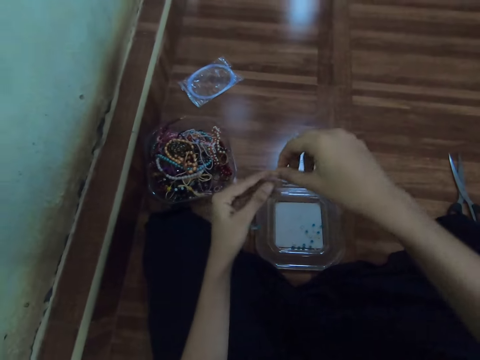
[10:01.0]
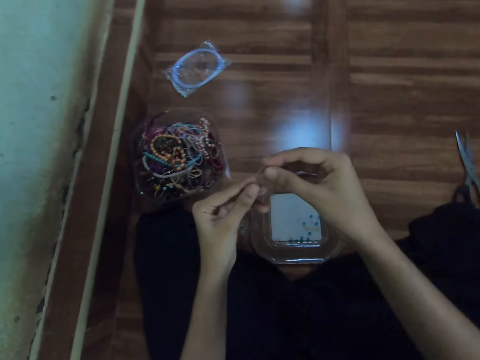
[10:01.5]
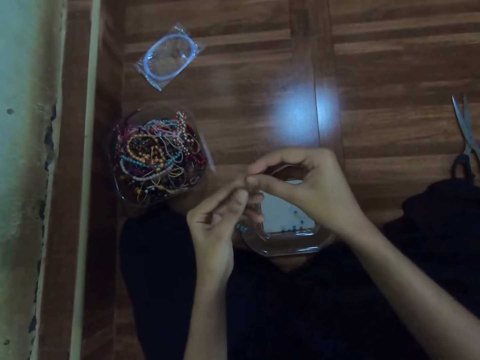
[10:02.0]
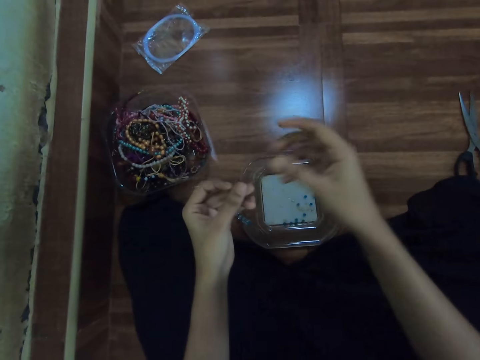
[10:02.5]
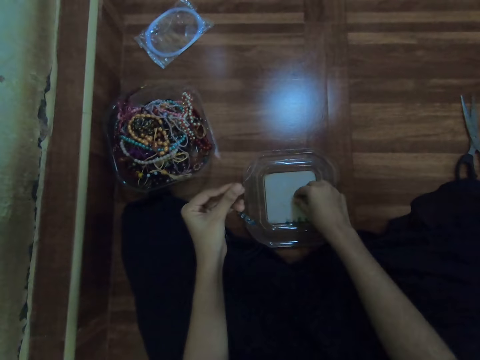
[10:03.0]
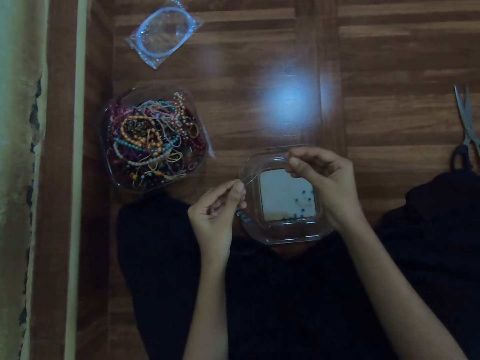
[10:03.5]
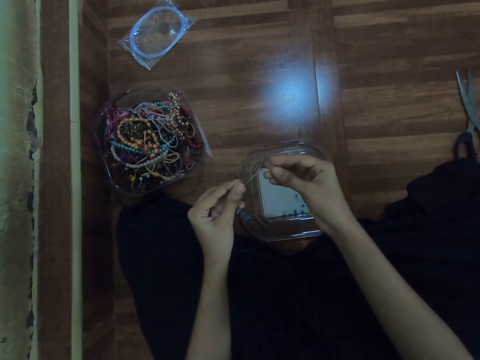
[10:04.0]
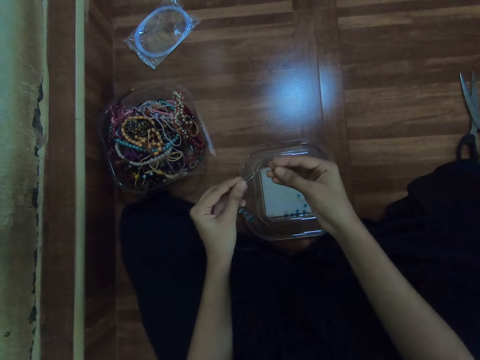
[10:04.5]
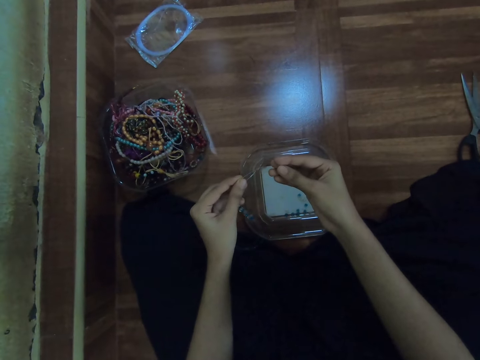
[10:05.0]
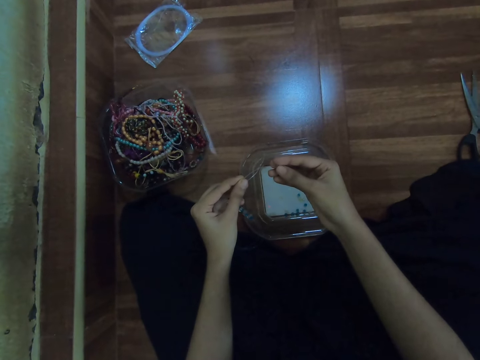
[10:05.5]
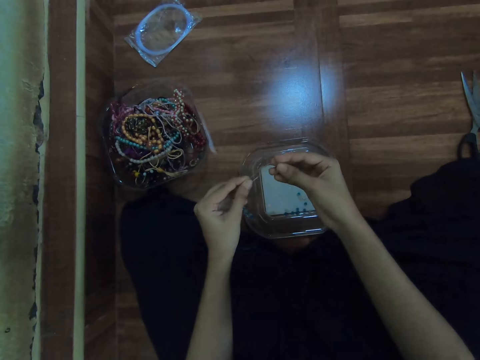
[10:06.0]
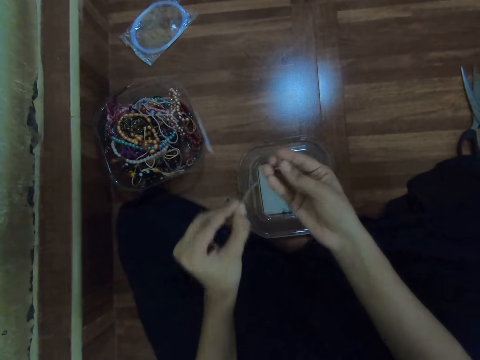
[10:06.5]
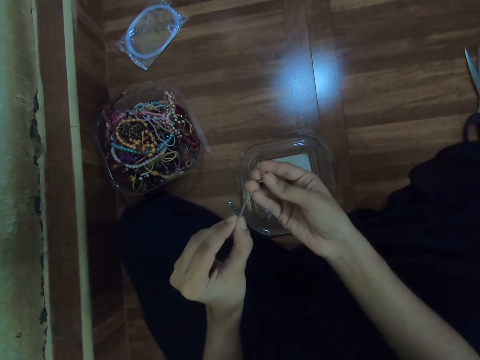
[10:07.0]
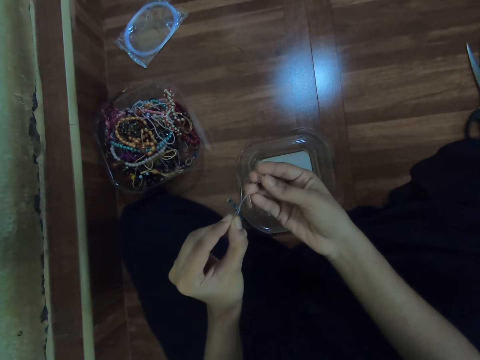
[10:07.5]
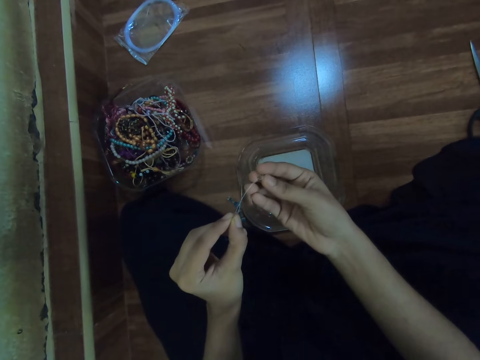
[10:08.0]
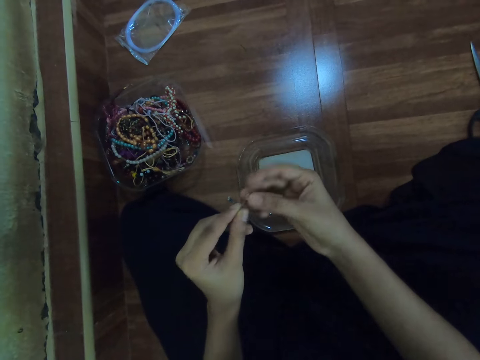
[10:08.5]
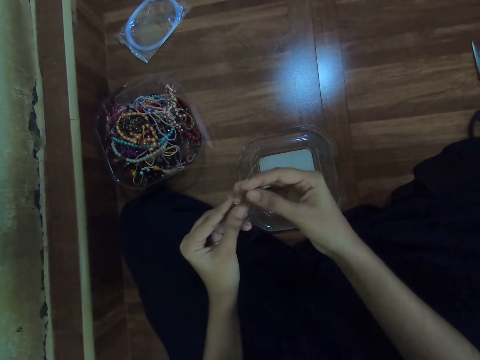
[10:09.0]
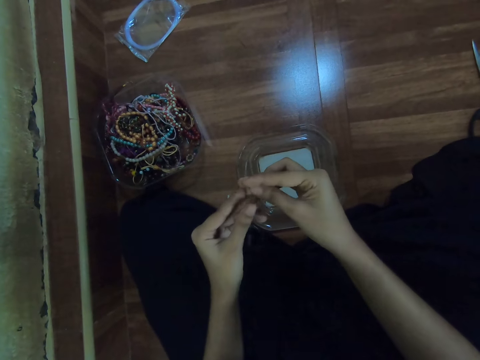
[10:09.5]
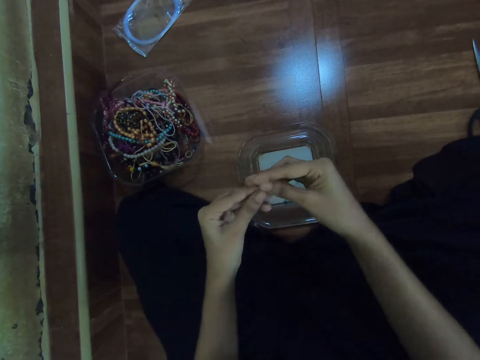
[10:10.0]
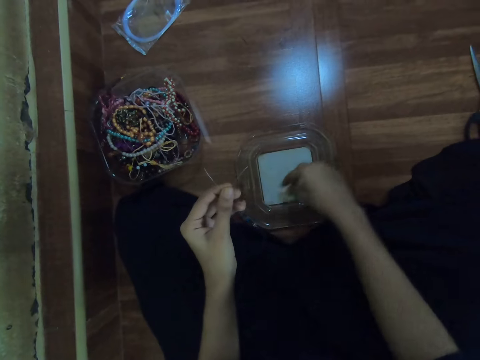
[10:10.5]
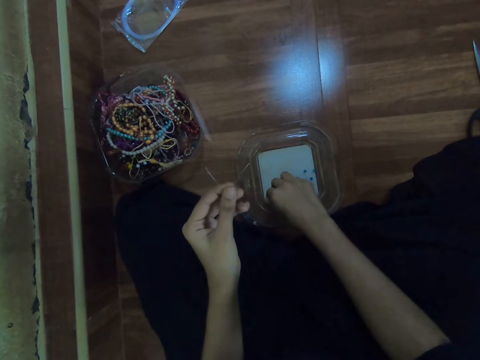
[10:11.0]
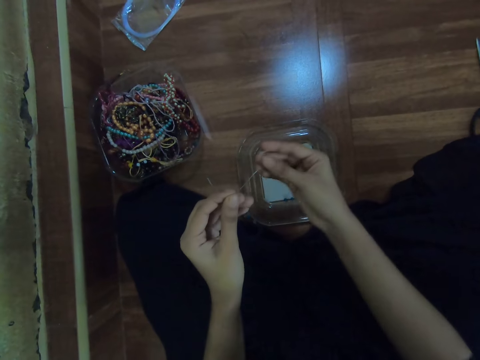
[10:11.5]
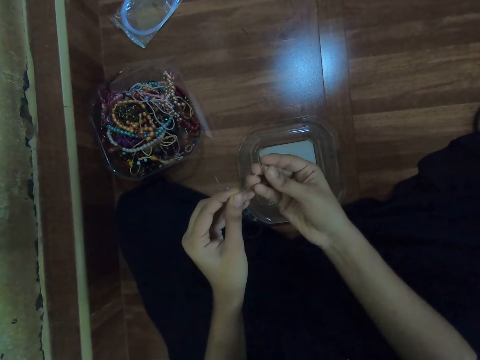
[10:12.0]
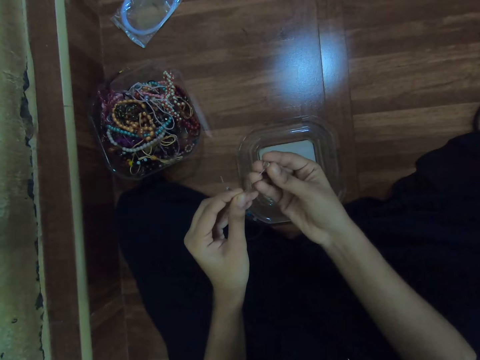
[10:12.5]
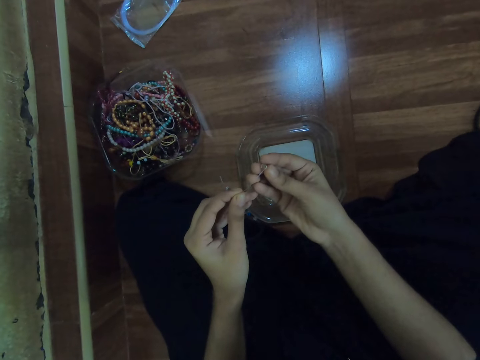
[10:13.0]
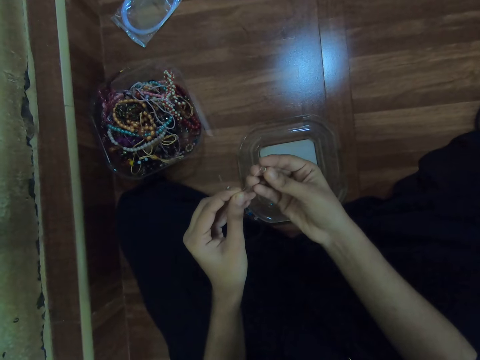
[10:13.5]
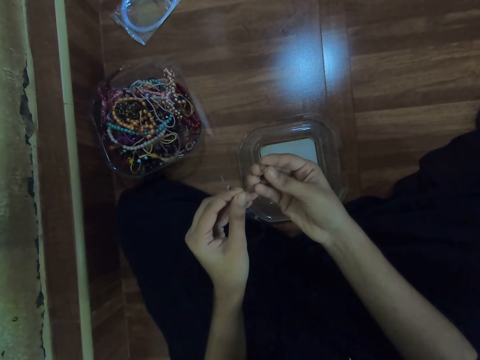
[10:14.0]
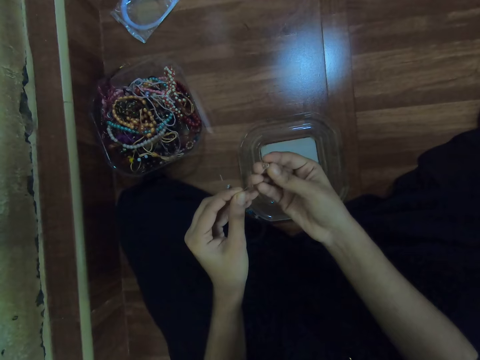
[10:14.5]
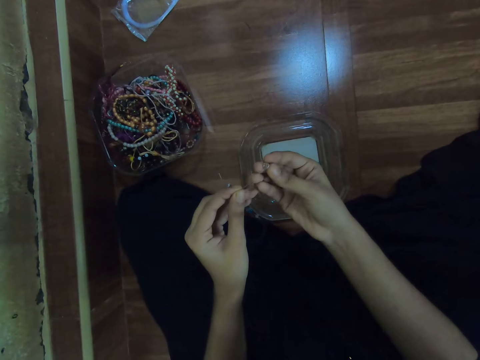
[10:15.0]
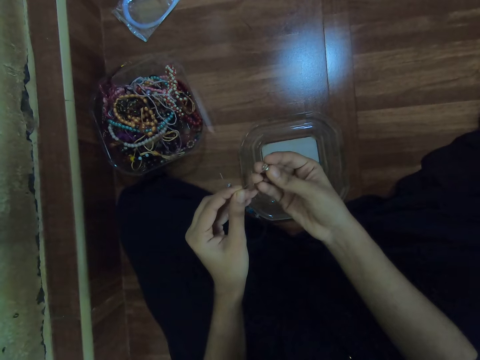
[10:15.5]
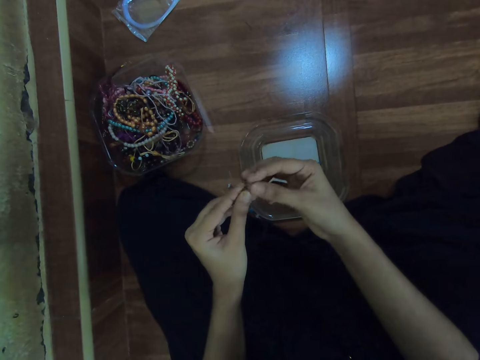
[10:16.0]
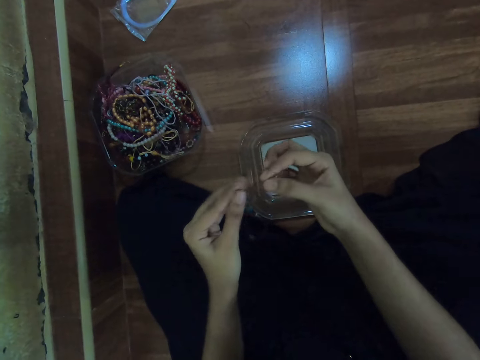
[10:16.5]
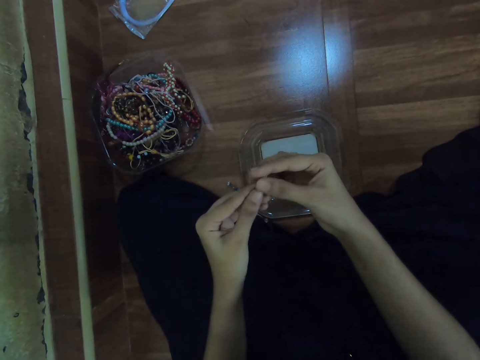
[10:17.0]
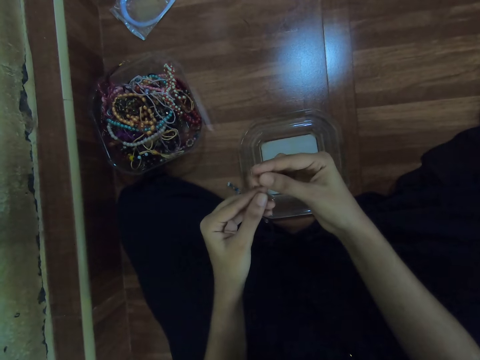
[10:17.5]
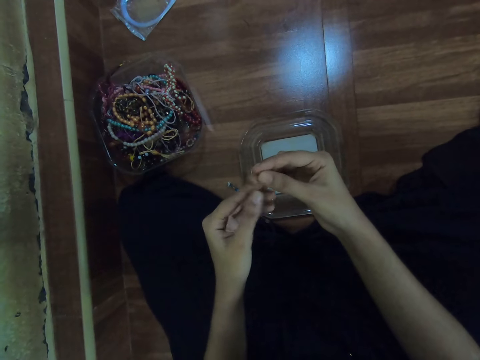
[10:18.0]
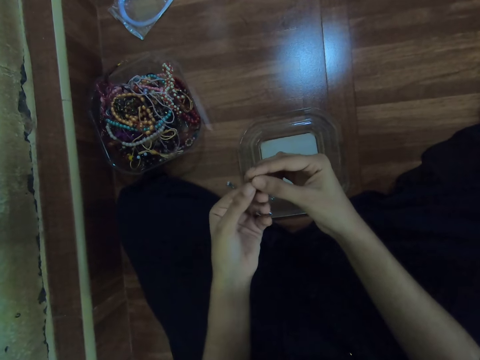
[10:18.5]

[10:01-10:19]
The camera wearer picks a bead from the plastic container on the floor with her right hand. She inserts the bead on the fishing line with her right hand. She lets go of the fishing line in her left hand. She holds the fishing line with her left hand. She picks a bead from the plastic container on the floor with her right hand. She inserts the bead on the fishing line with her right hand. She lets go of the fishing line in her left hand. She holds the fishing line with her left hand.

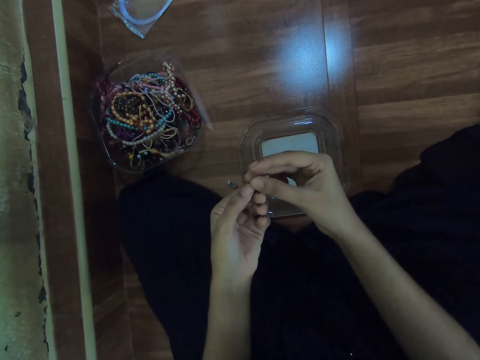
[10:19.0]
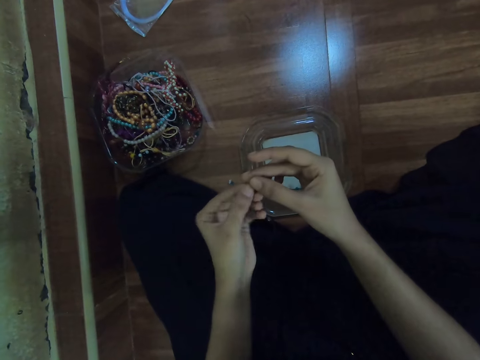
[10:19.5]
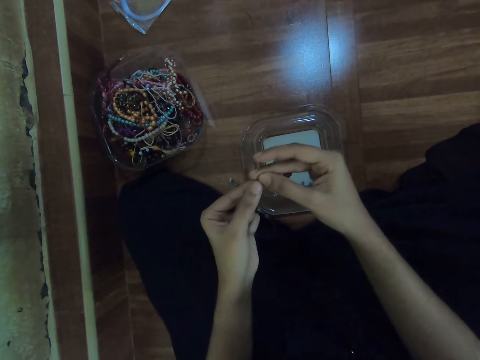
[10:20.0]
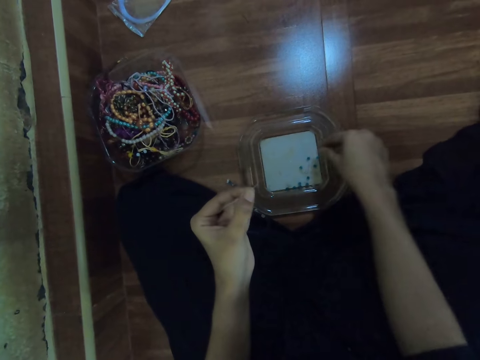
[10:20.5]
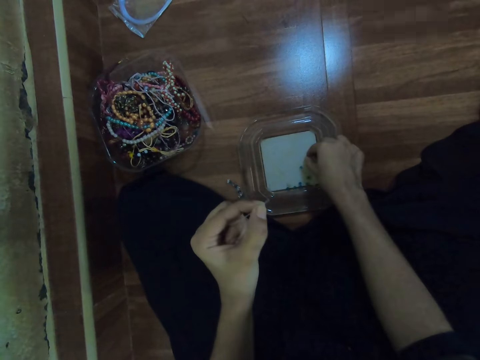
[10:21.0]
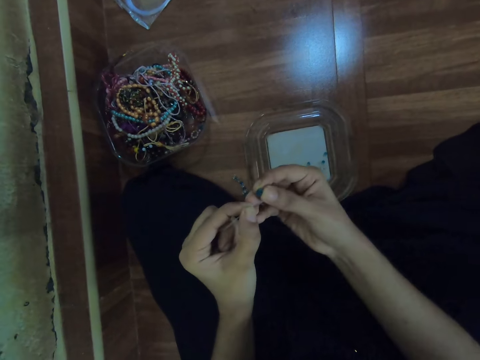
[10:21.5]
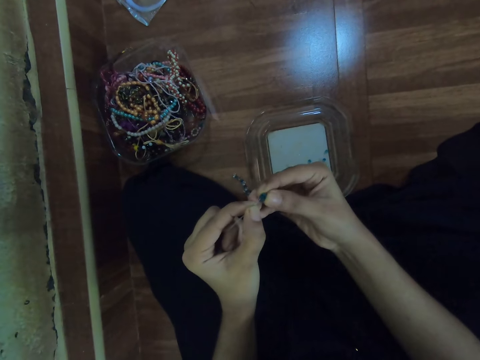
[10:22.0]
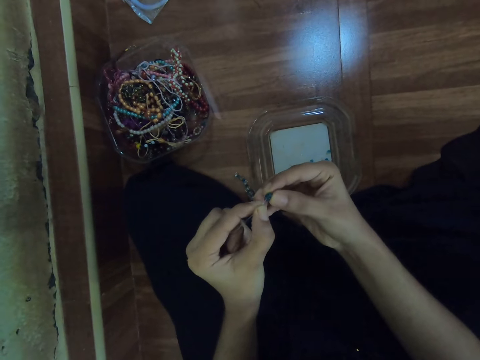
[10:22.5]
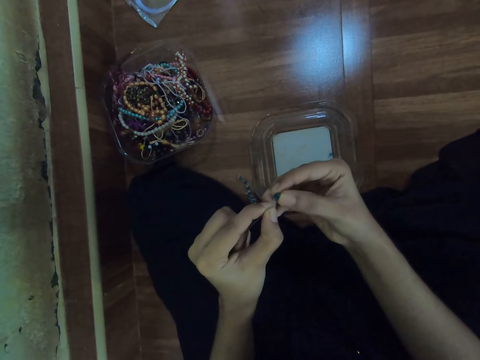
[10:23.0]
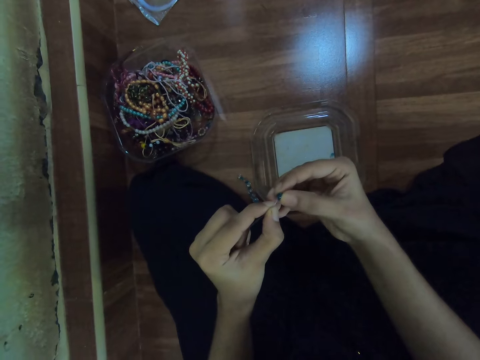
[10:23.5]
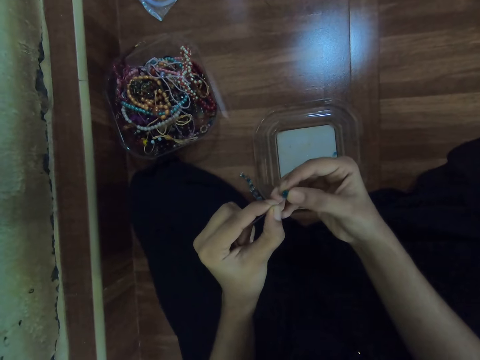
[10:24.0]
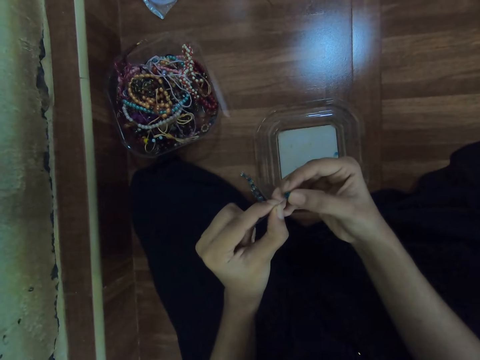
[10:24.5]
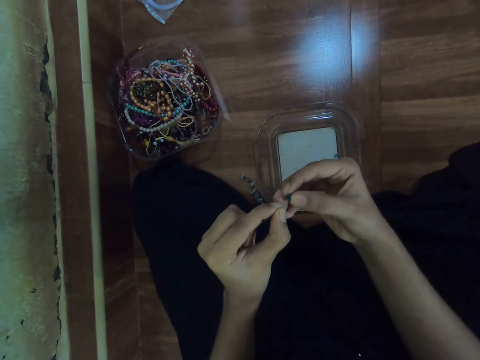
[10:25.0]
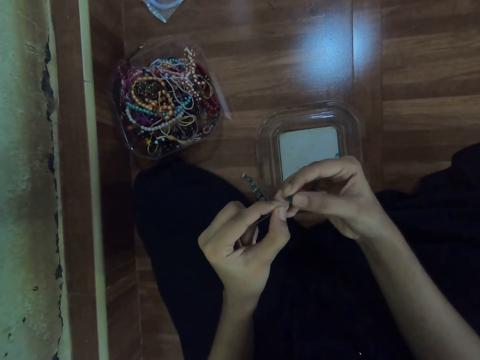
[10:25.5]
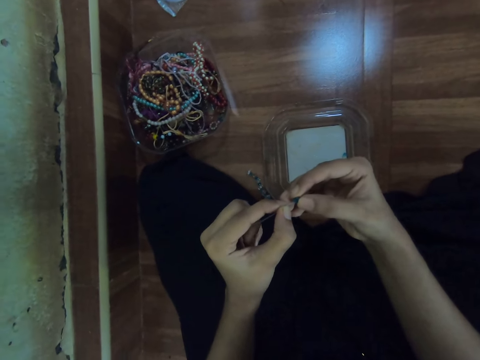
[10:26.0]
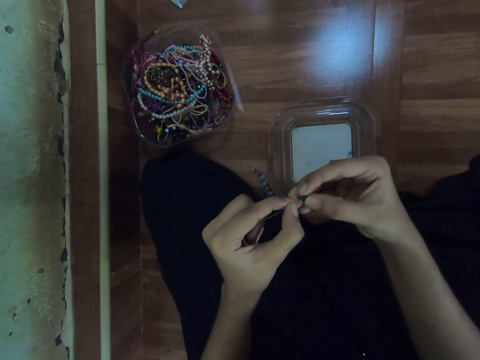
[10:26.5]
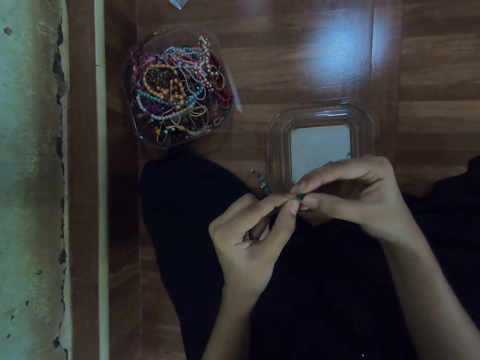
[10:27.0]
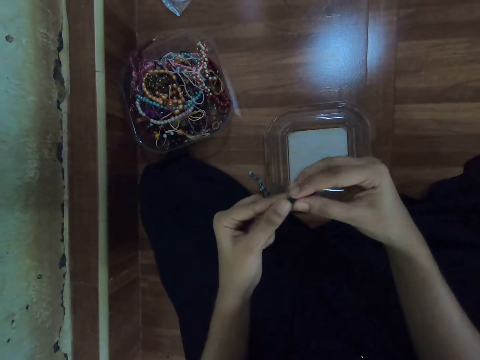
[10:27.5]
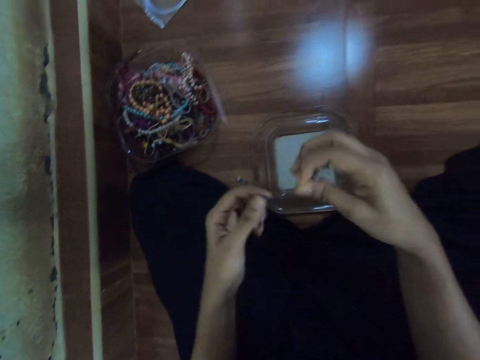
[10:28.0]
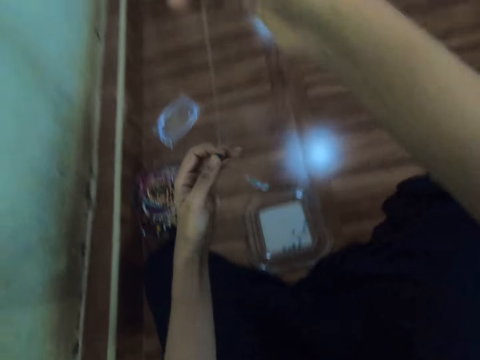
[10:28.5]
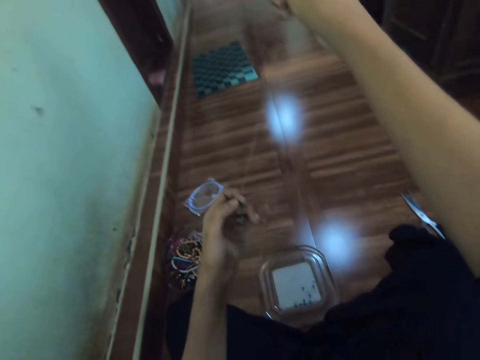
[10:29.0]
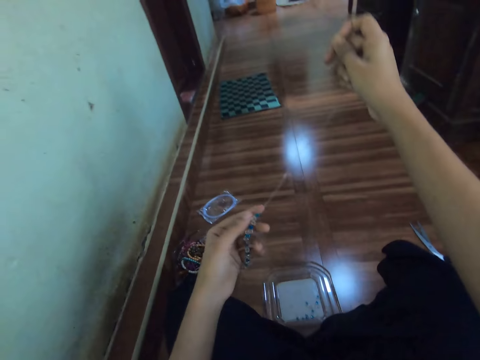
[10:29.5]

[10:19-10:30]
The camera wearer picks a bead from the plastic container on the floor with her right hand. She inserts the bead on the fishing line with her right hand. She fixes the beads on a thread. She pulls the fishing line with her right hand. She holds the beads with her left hand.
